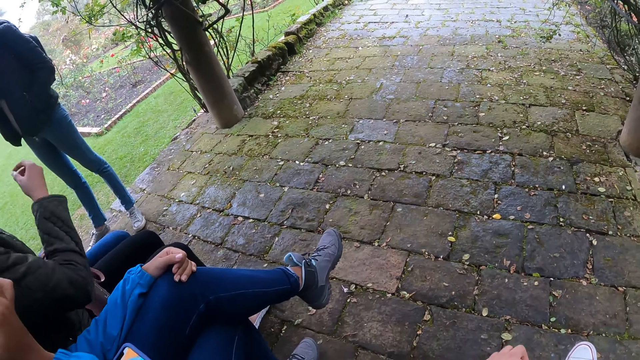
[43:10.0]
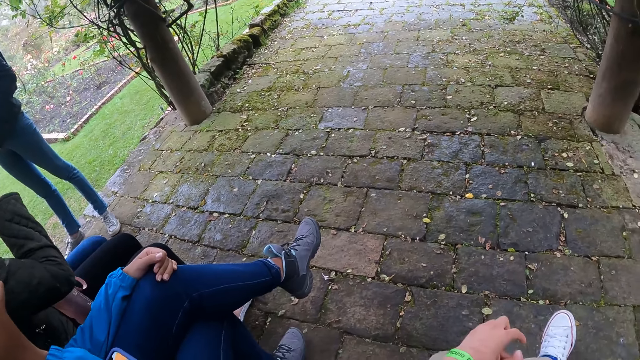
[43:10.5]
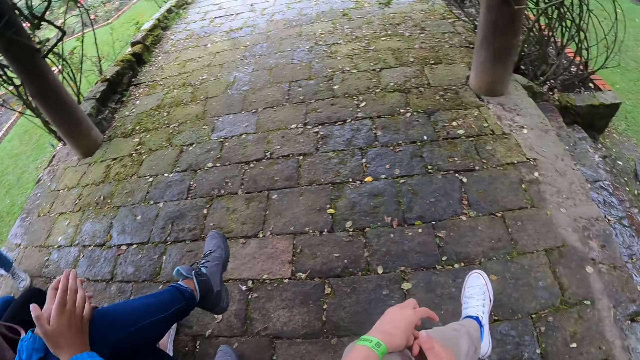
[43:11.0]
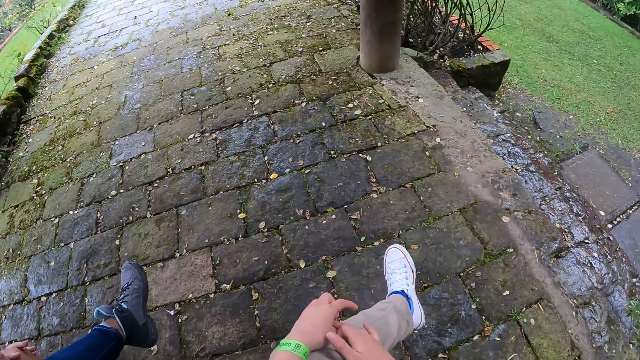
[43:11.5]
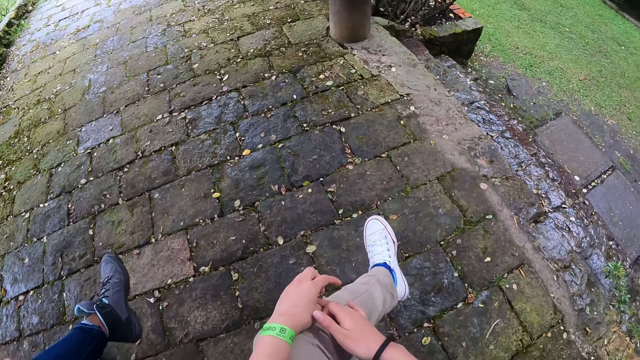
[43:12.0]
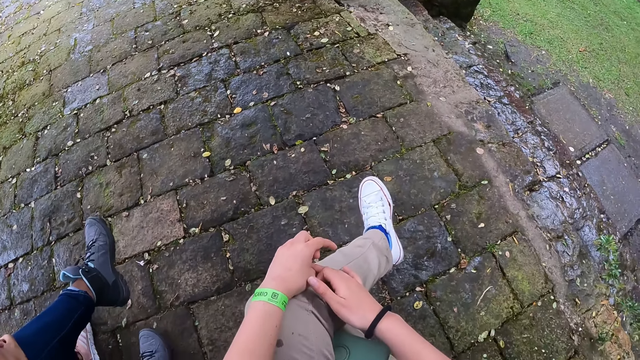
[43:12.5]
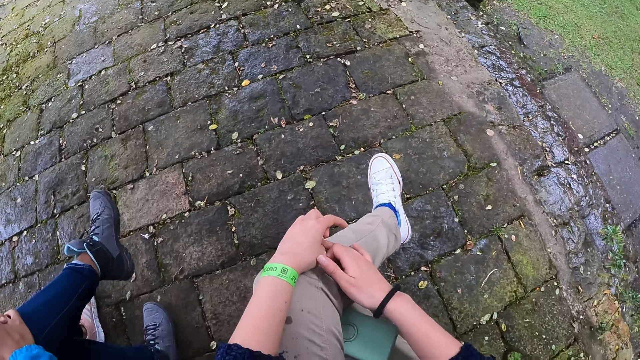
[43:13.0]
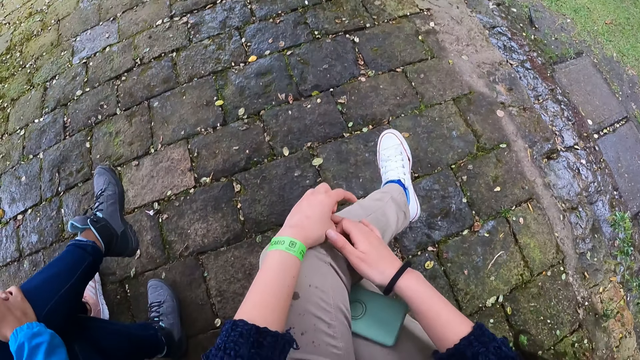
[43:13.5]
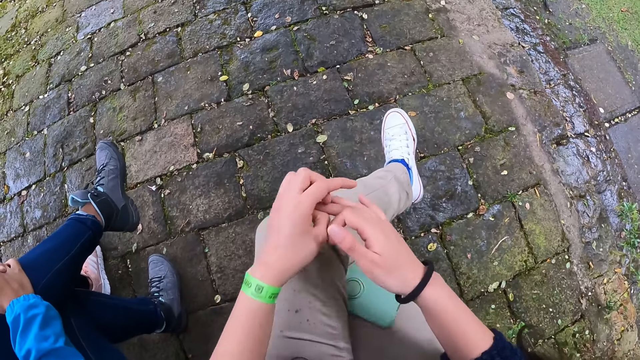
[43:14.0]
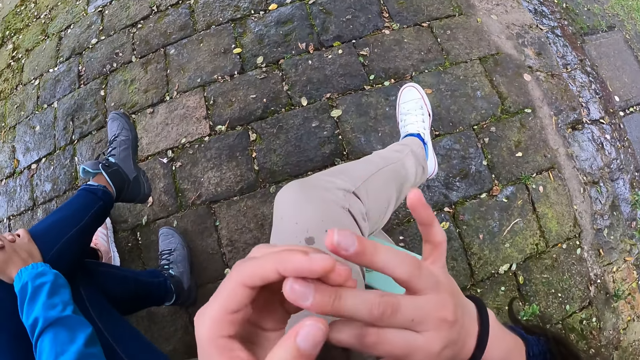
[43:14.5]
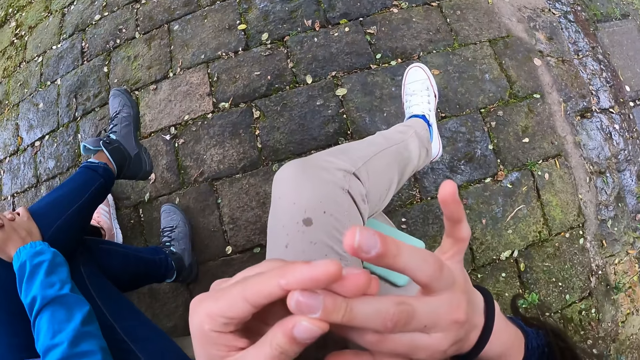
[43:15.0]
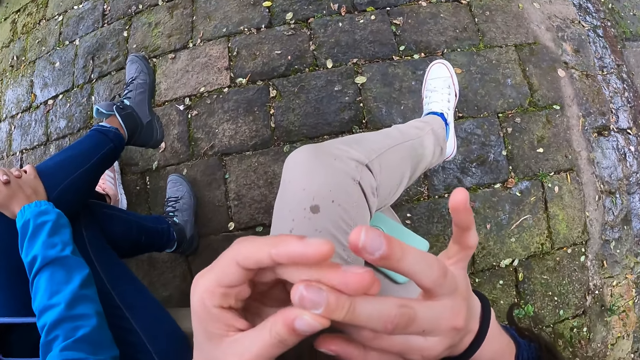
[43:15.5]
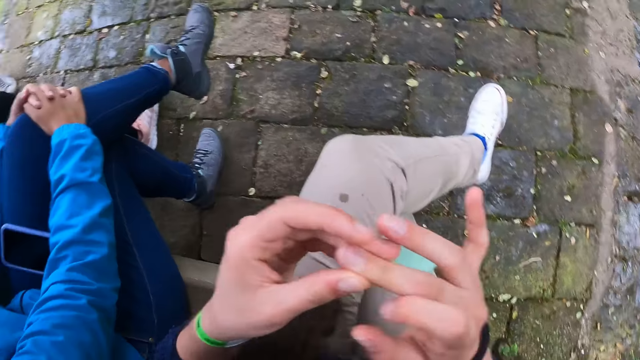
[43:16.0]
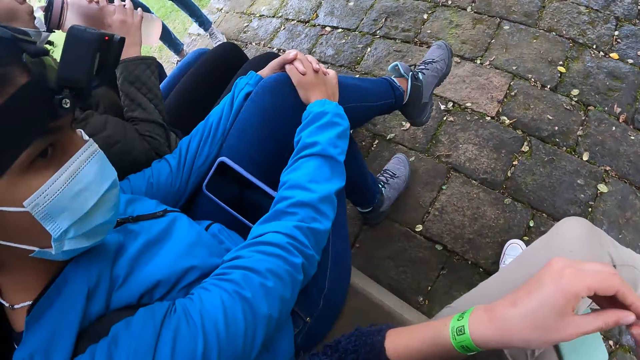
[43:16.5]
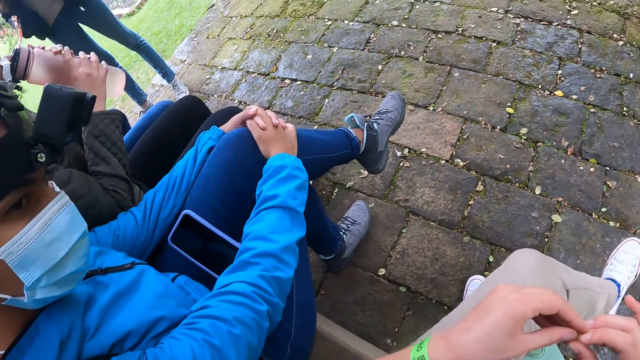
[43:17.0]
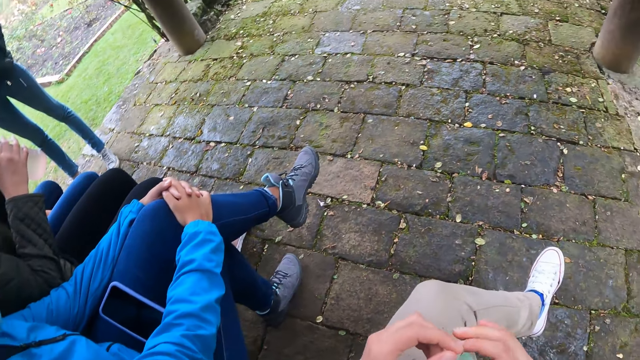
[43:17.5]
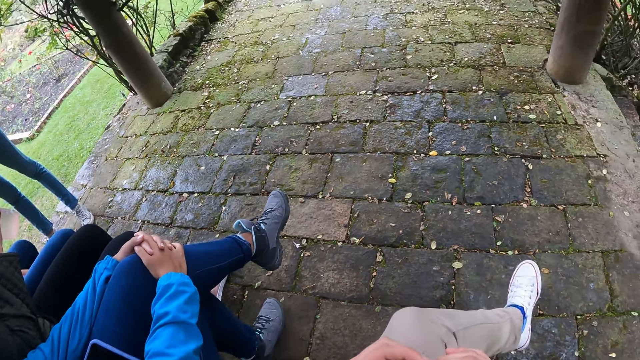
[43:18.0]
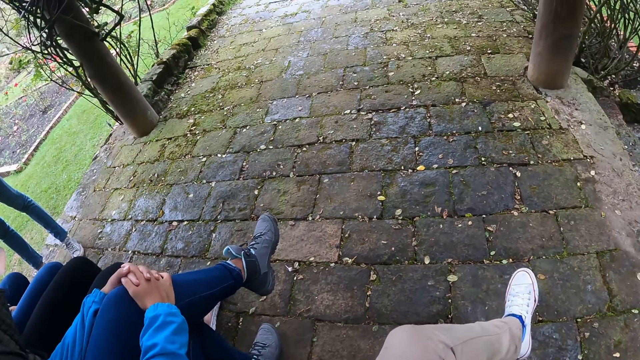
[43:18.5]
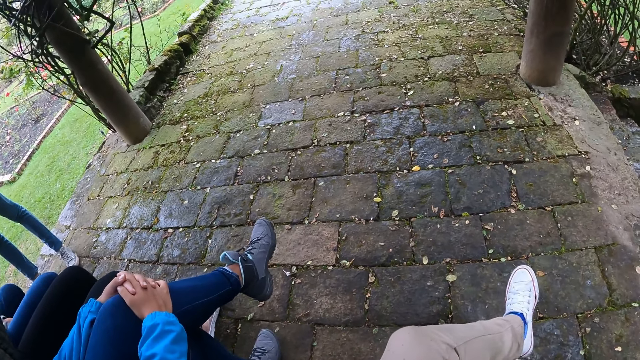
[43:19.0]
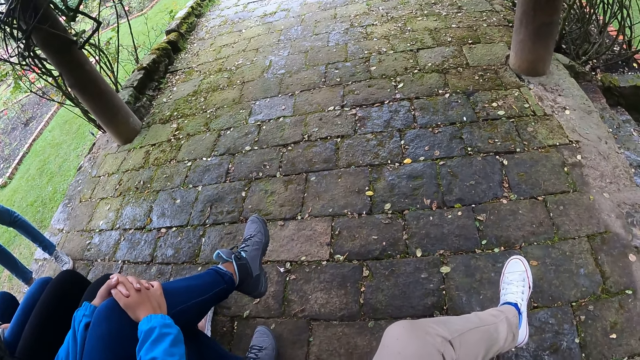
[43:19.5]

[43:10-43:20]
The camera wearer looks at her finger. She looks around.

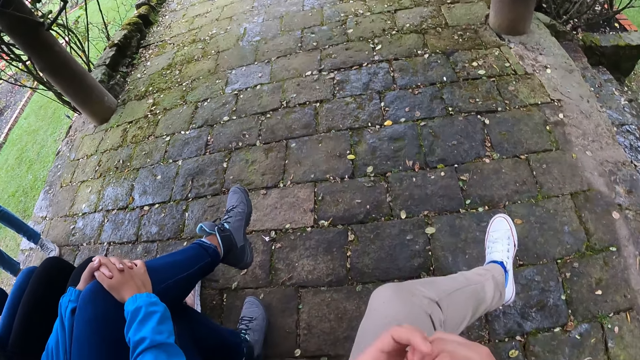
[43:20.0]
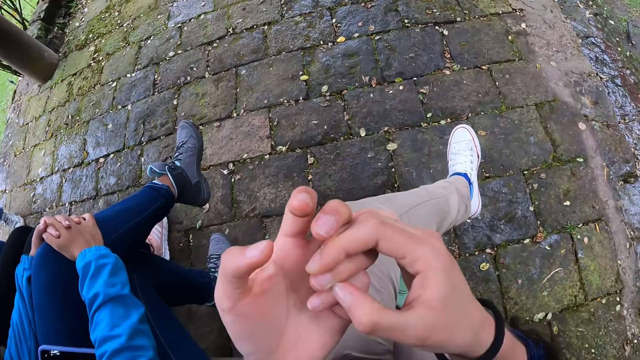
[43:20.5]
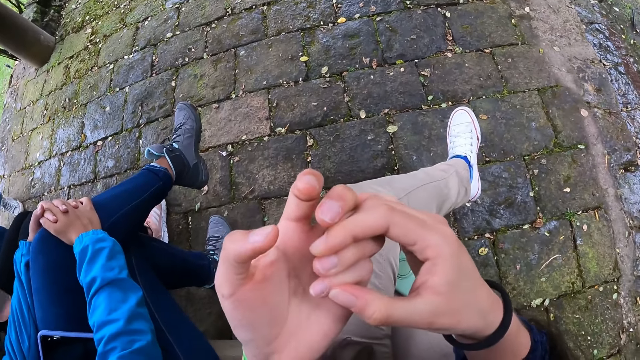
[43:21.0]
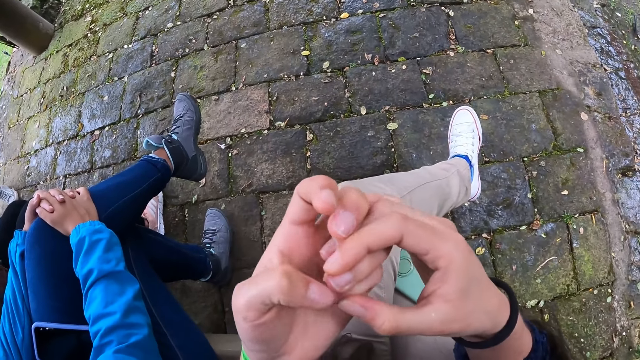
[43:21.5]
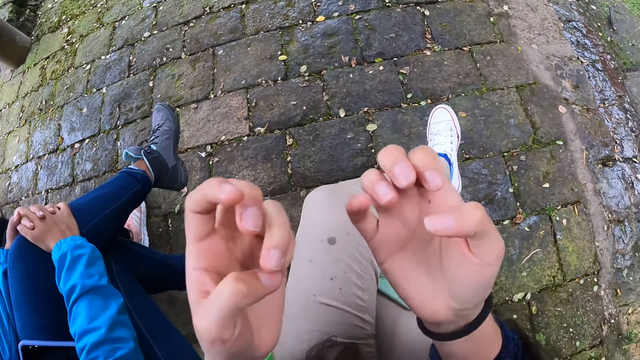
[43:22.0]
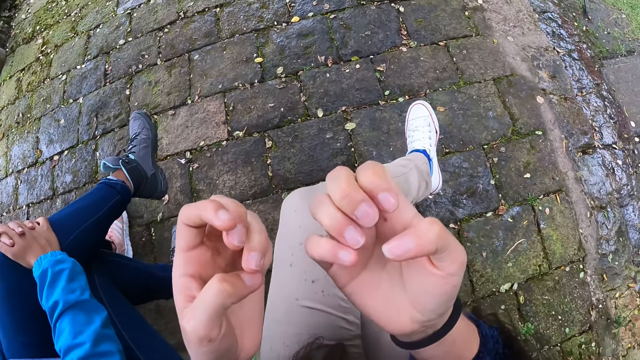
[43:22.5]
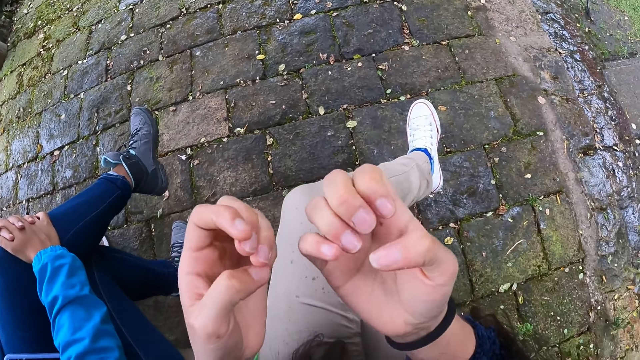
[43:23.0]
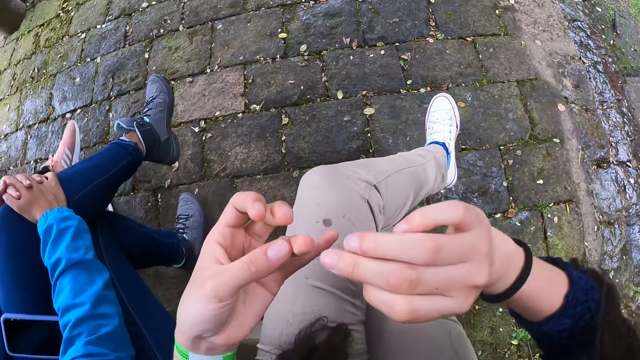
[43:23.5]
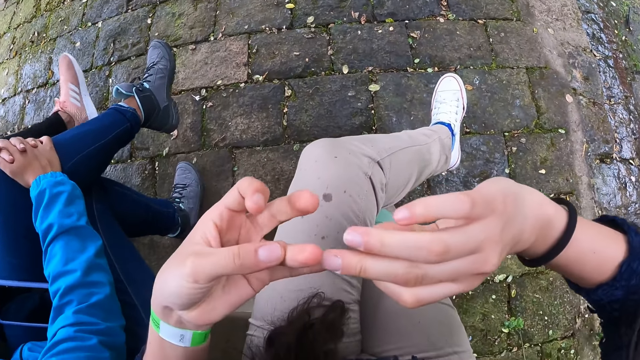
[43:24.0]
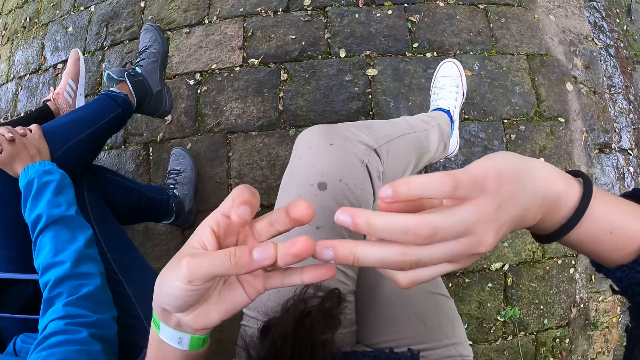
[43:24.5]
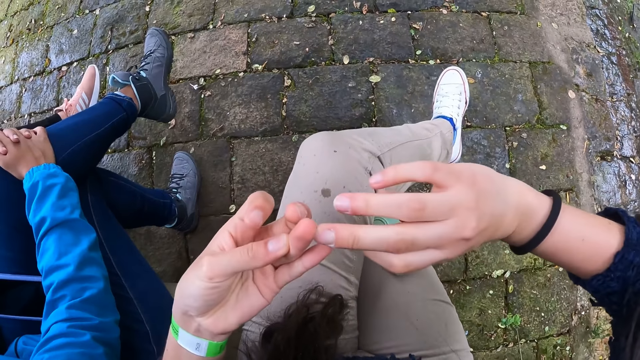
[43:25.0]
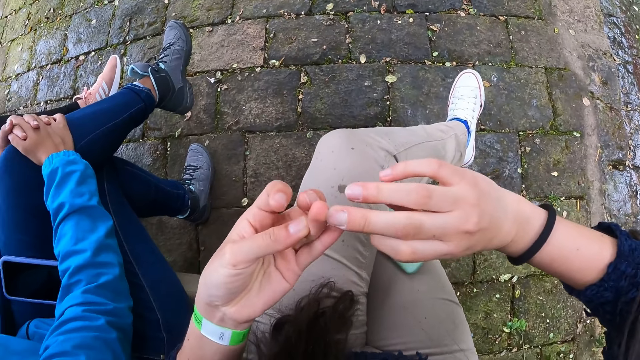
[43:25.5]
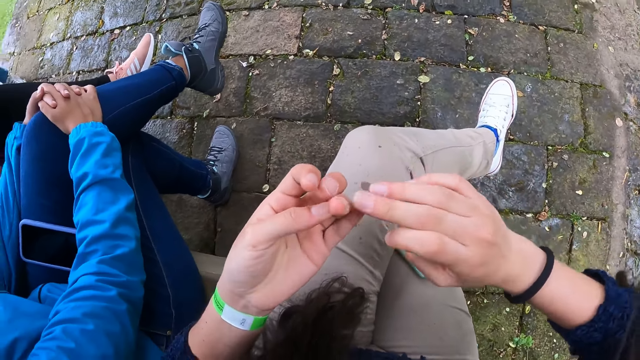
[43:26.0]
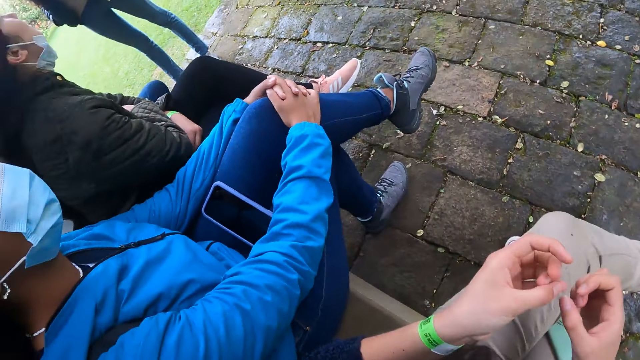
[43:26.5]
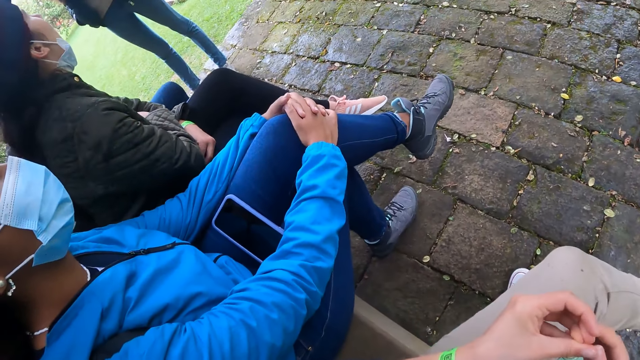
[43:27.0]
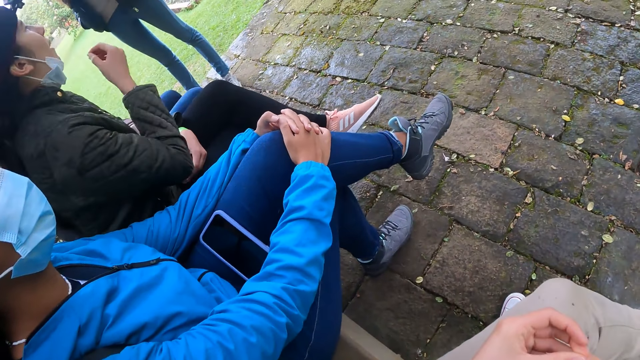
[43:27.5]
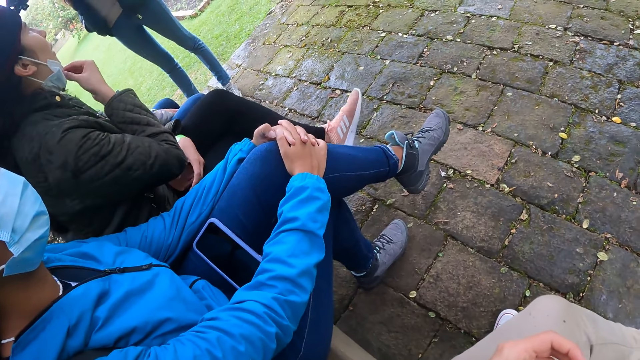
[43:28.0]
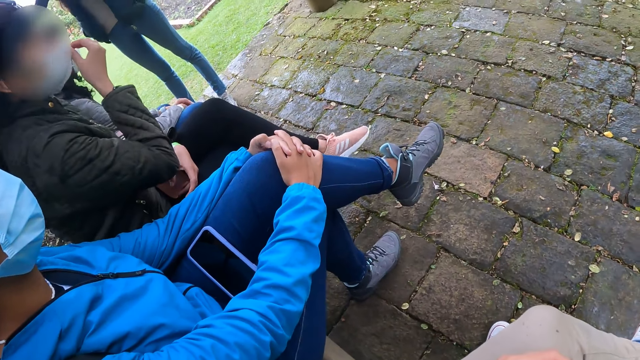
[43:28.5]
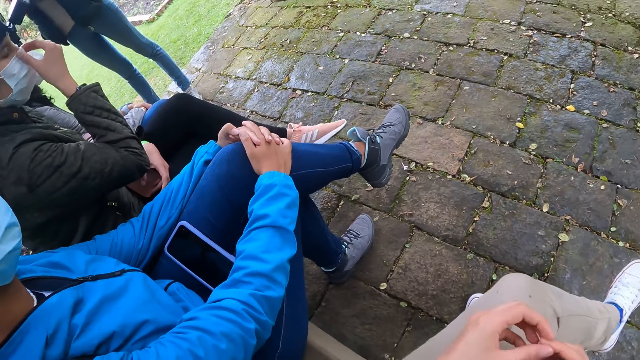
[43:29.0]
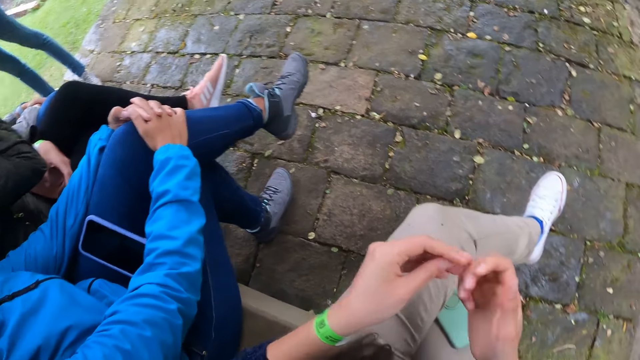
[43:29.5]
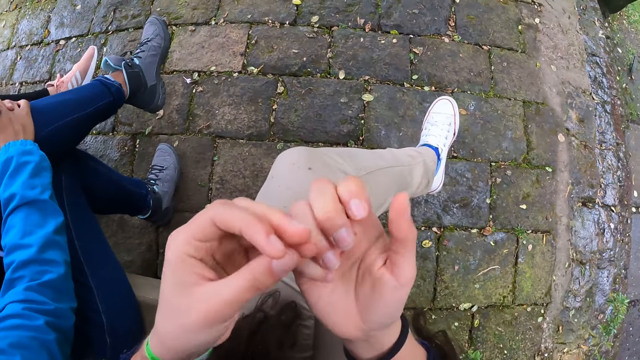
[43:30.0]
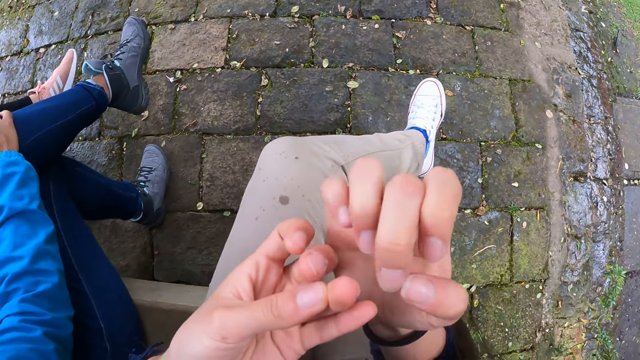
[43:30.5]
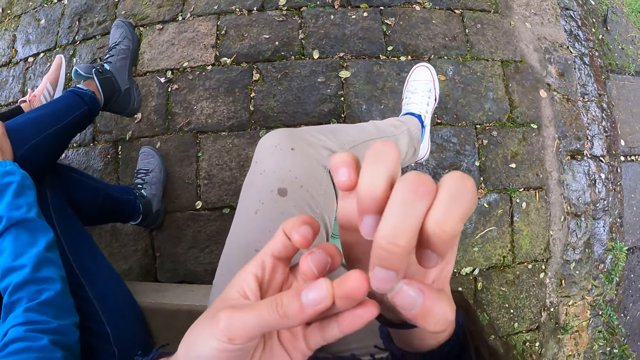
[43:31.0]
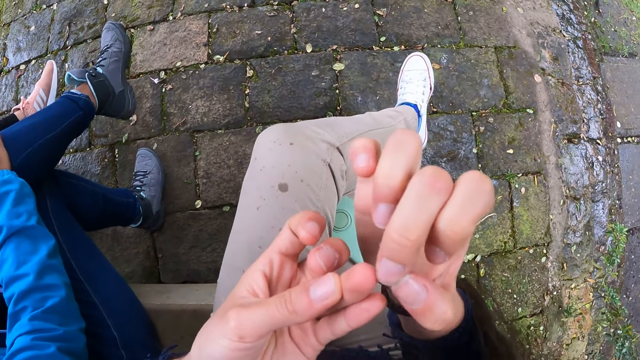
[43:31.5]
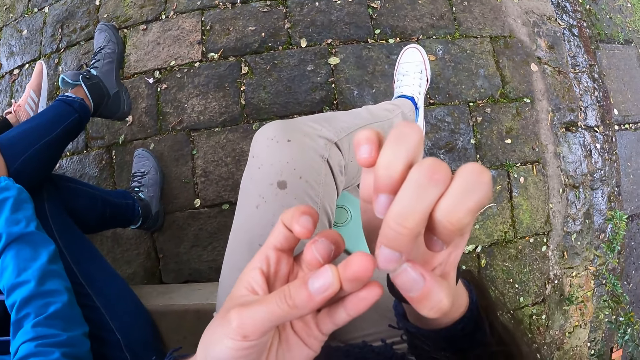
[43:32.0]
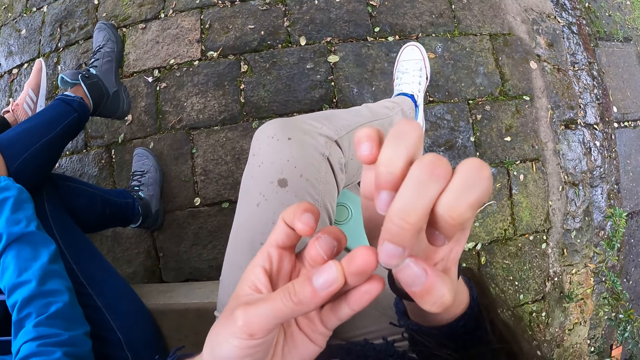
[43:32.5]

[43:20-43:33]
The camera wearer looks at her fingers. She cleans her fingernails with both of her hands. A woman interacts with another woman. The camera wearer looks around. The other woman covers her face with a facemask with her right hand. The camera wearer looks at her fingers.
